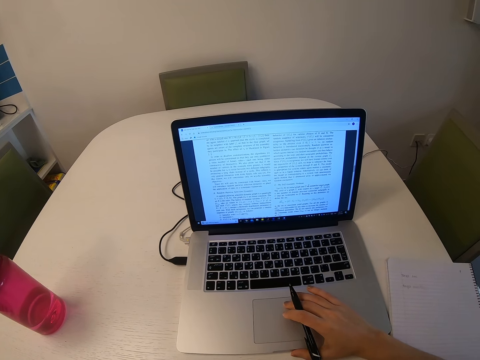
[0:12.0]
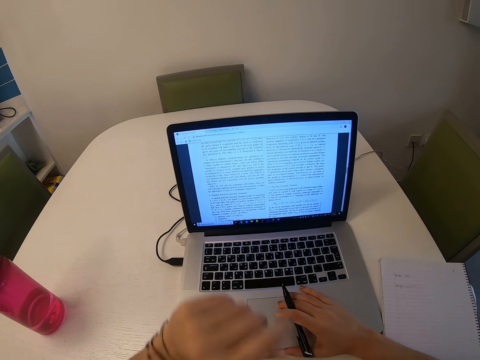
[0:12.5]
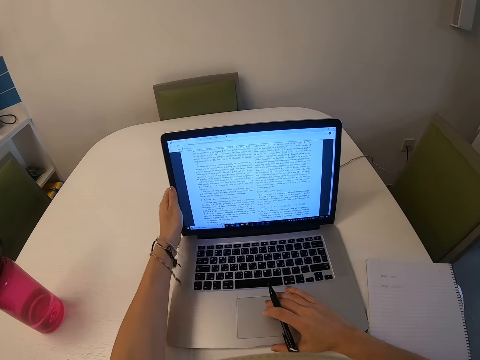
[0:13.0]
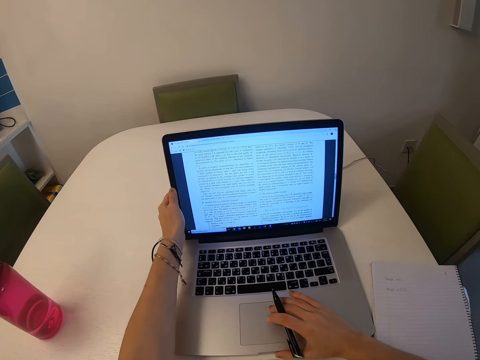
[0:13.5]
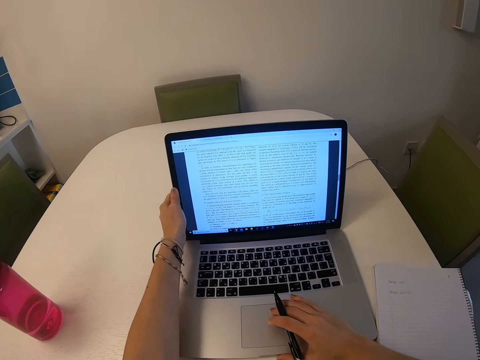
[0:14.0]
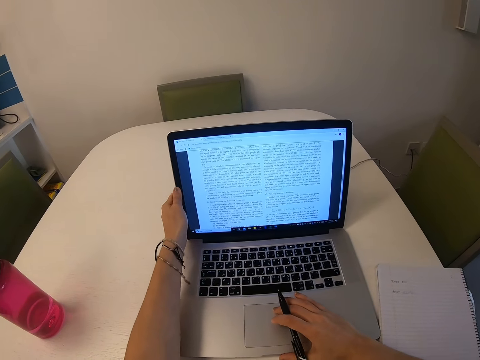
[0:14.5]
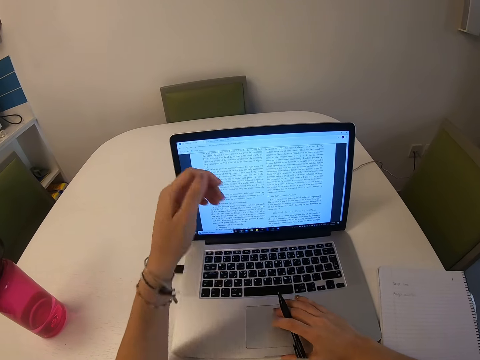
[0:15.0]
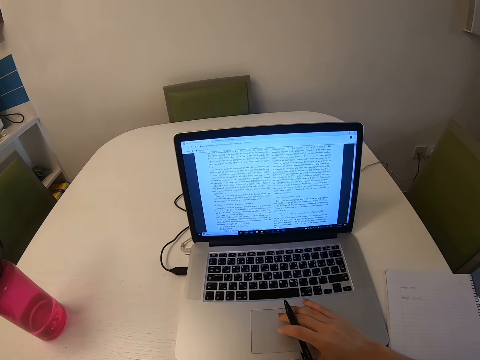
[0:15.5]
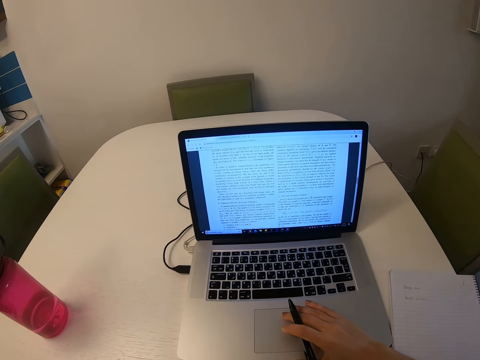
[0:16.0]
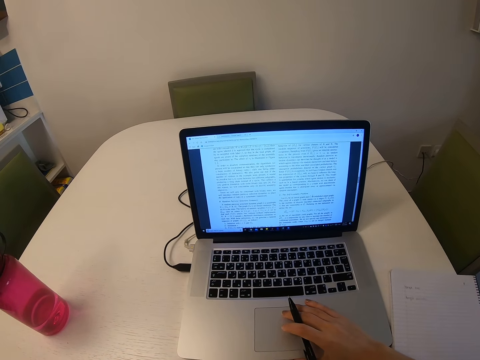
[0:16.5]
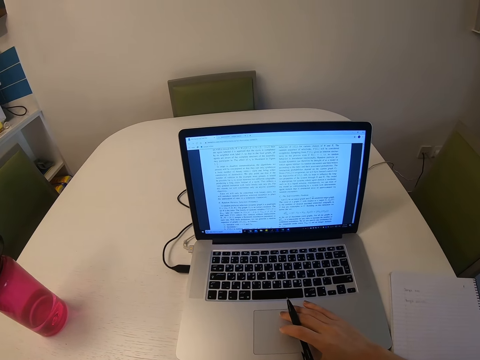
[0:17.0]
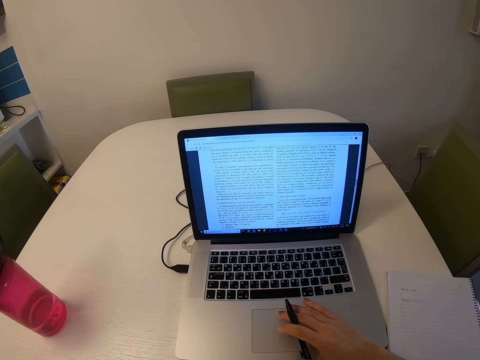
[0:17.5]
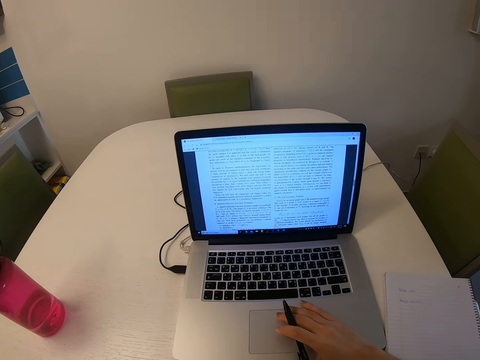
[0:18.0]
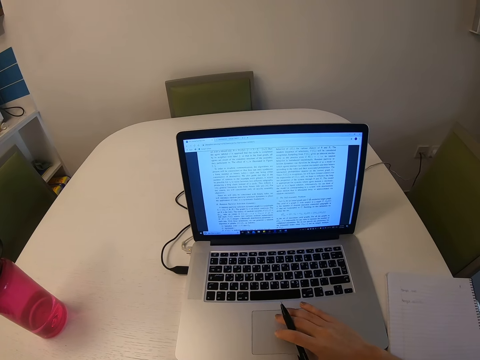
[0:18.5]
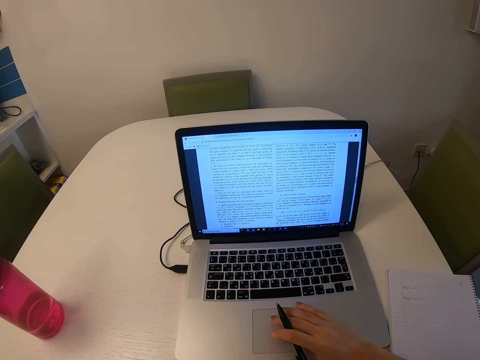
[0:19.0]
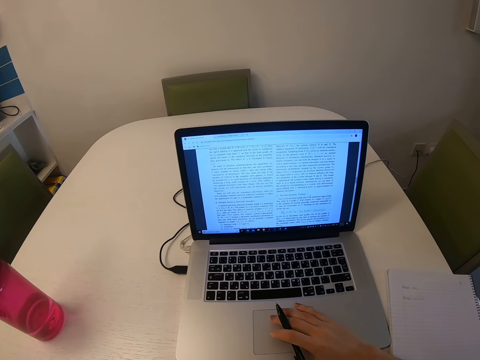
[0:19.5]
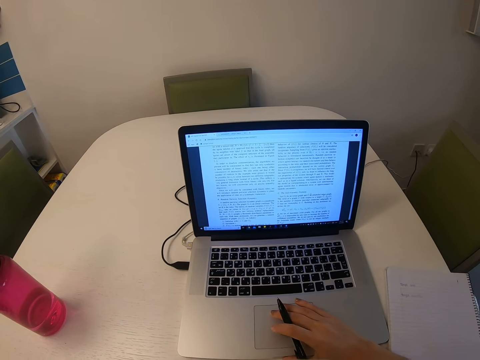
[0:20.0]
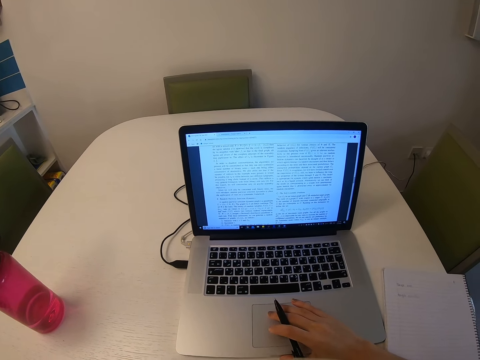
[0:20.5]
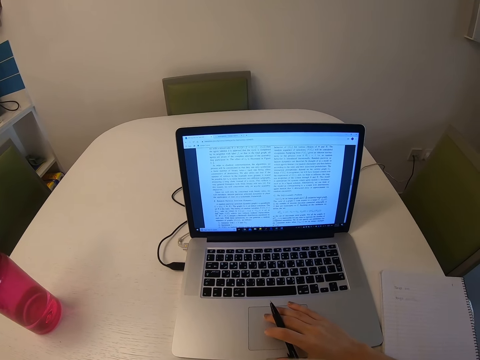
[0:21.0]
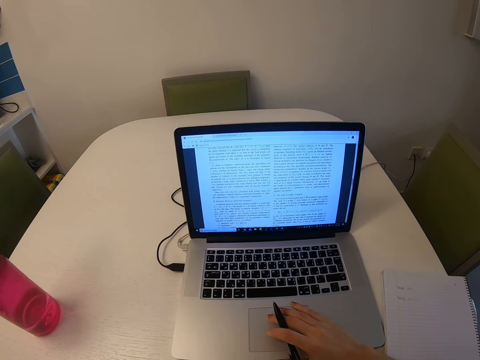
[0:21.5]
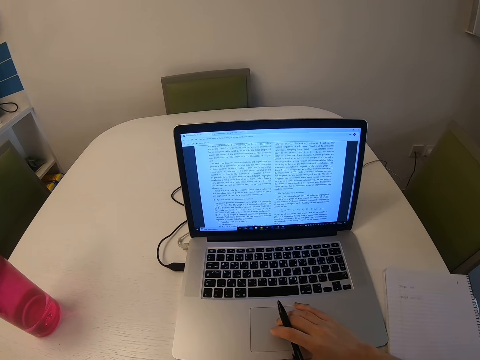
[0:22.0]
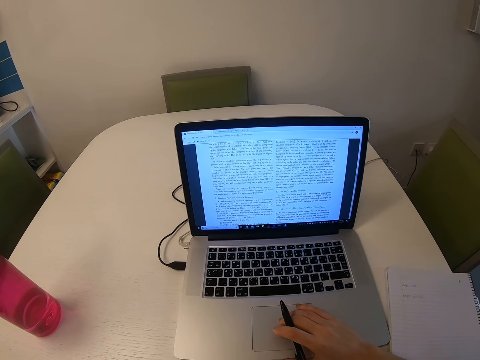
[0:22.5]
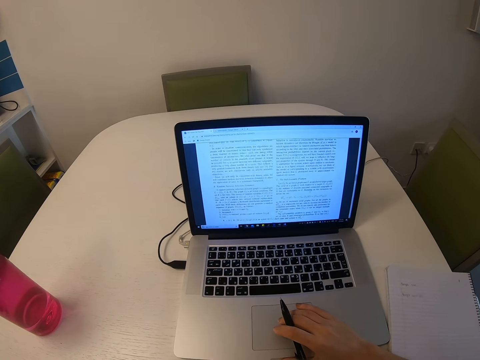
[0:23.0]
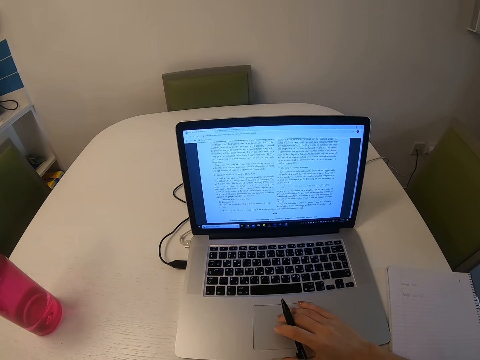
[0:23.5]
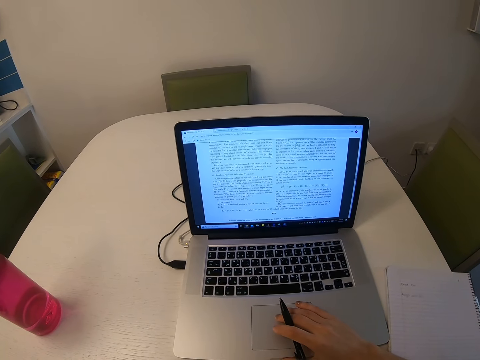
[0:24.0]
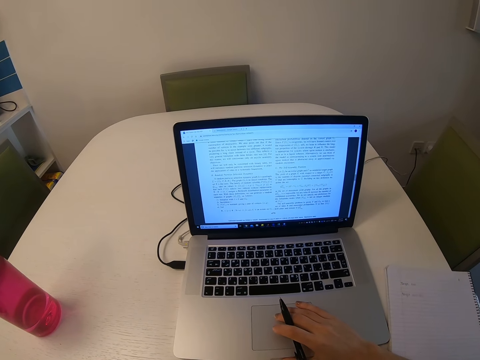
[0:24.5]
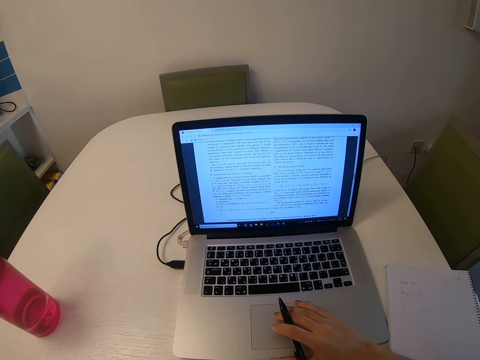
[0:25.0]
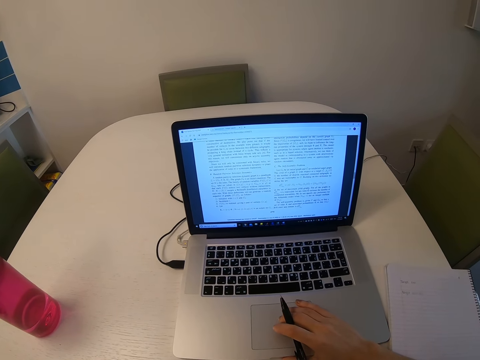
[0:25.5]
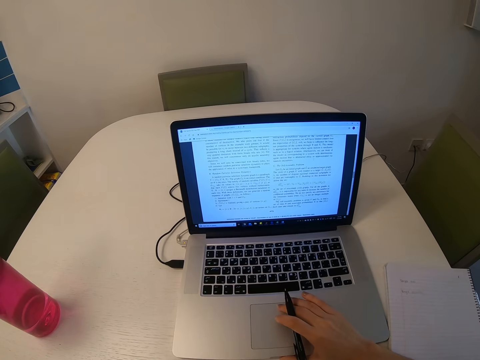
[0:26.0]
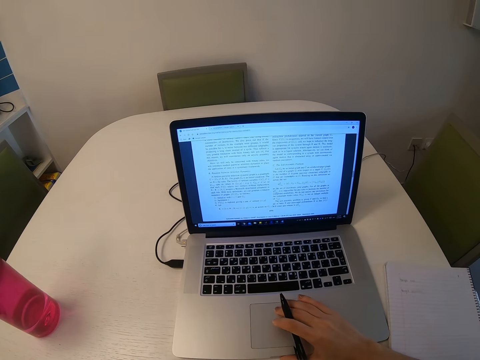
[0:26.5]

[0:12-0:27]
The camera wearer holds the laptop frame. They lift a hand. They read through the laptop. They use the laptop. They scroll the laptop.

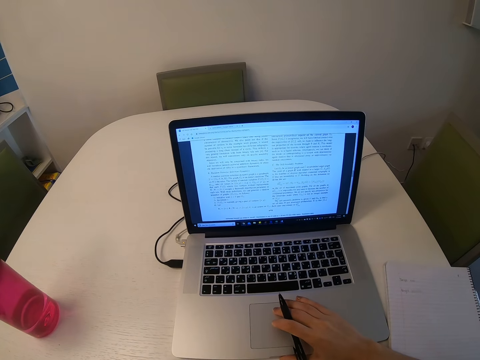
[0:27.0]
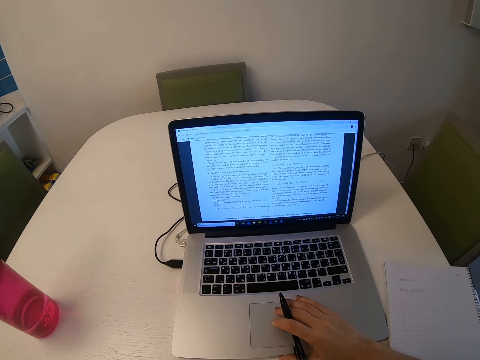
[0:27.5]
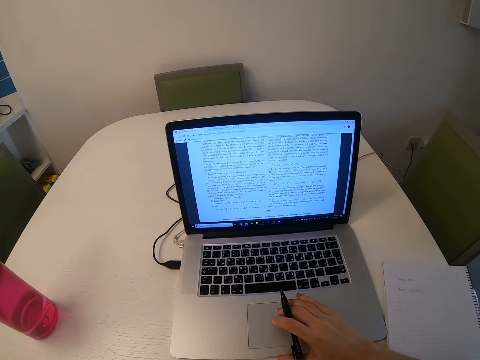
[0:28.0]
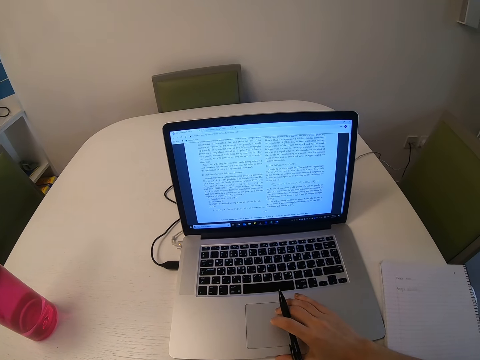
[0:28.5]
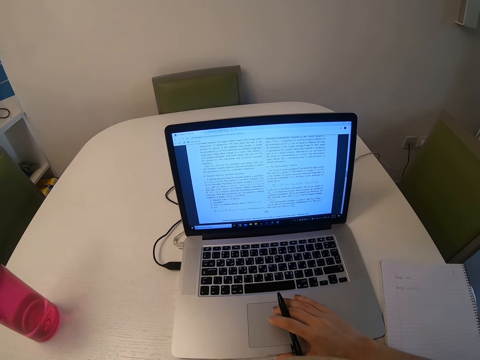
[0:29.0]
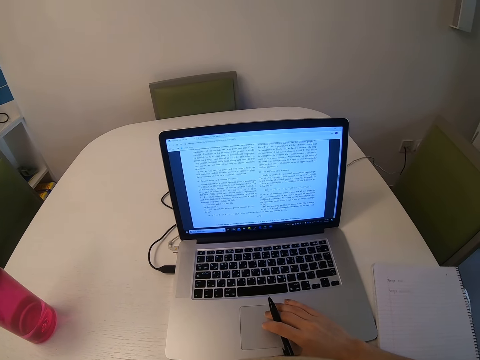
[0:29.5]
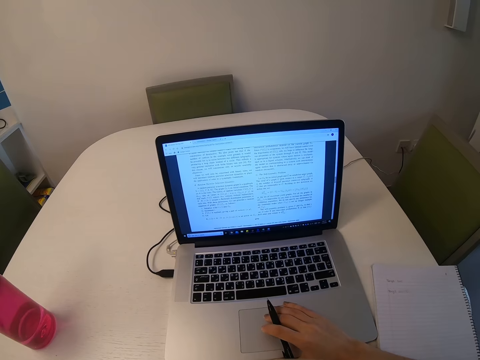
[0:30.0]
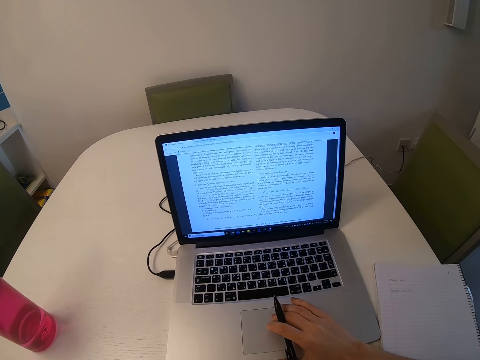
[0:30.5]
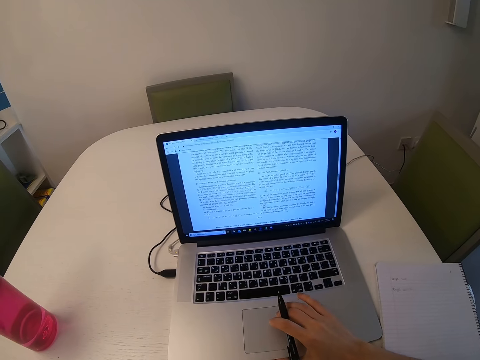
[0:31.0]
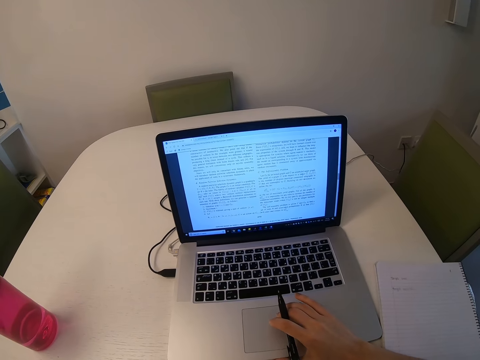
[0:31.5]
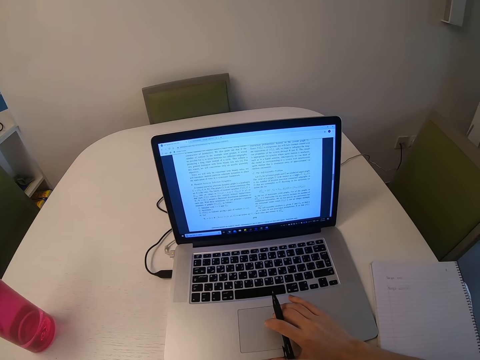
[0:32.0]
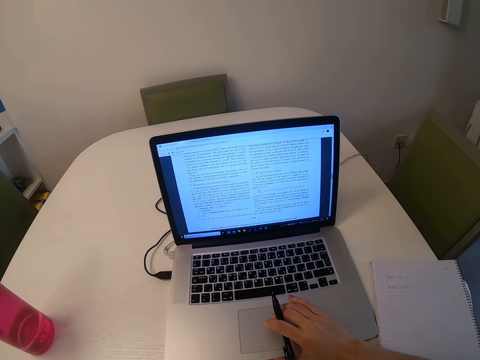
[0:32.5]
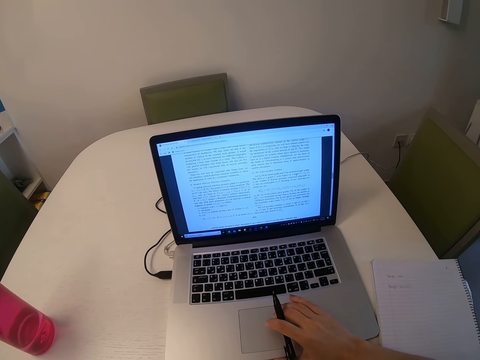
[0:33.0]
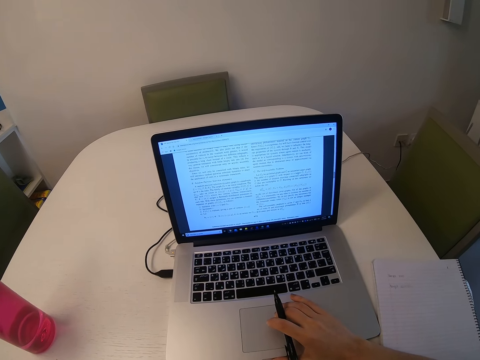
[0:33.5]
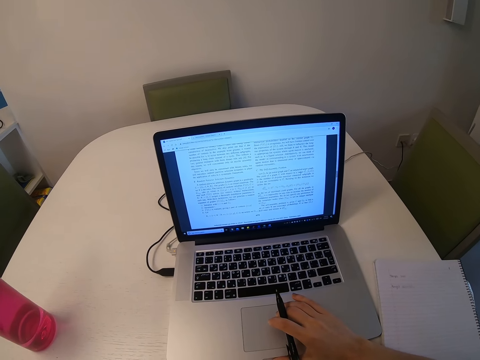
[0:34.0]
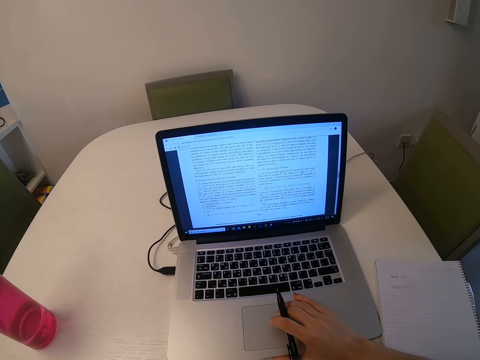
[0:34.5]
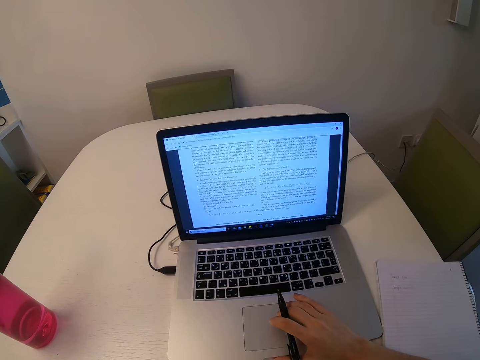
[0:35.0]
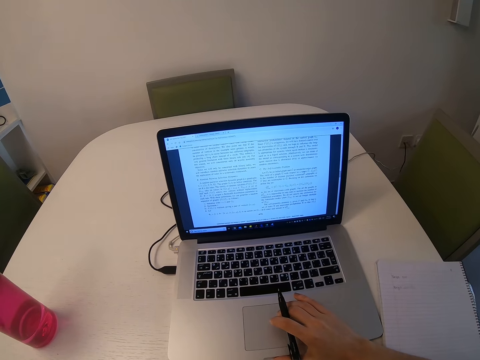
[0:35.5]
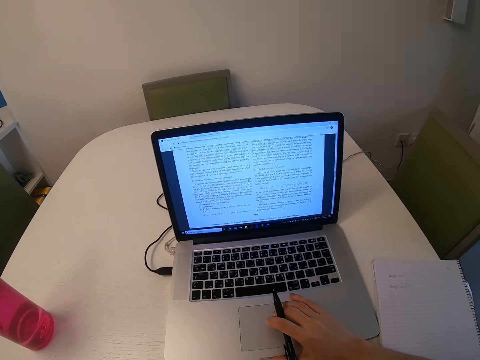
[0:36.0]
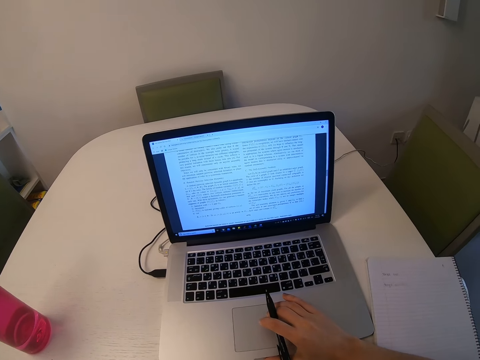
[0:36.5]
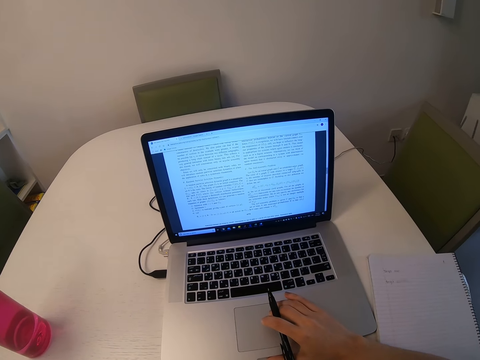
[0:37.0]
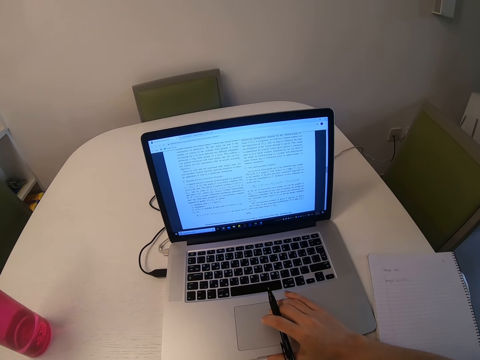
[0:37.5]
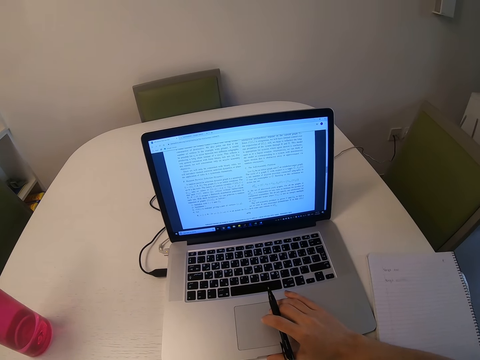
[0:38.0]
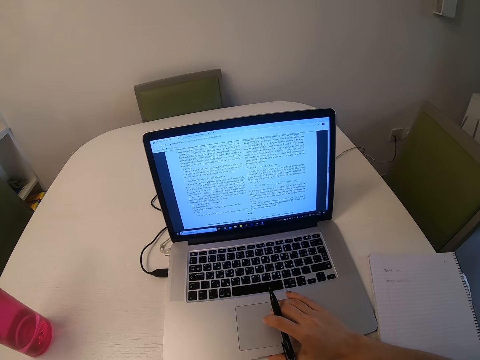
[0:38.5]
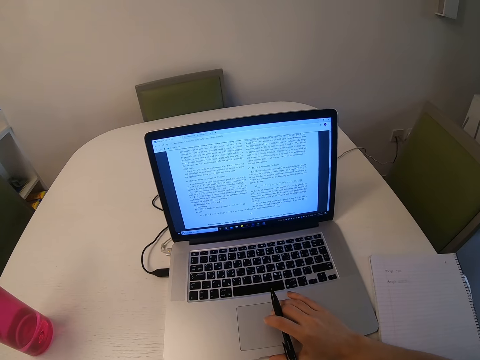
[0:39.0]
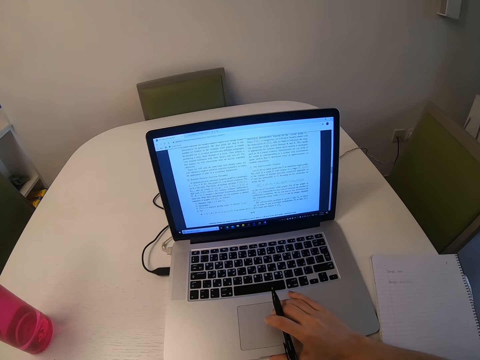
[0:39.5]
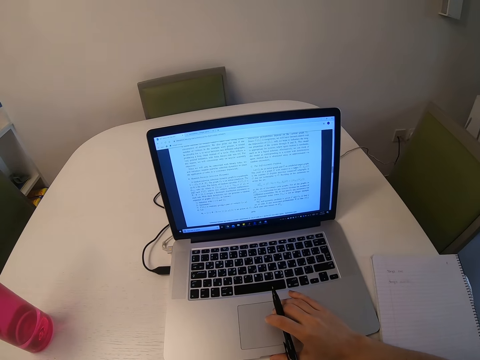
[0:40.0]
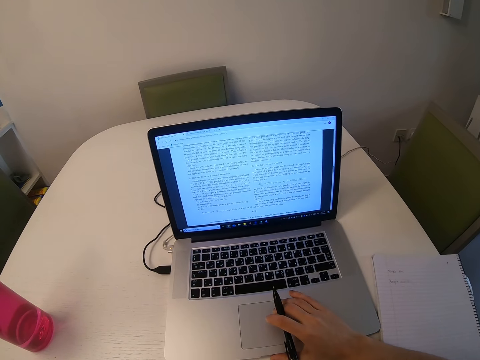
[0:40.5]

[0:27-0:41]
The camera wearer scrolls the laptop. They read through the laptop.
